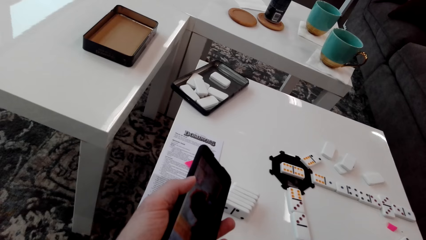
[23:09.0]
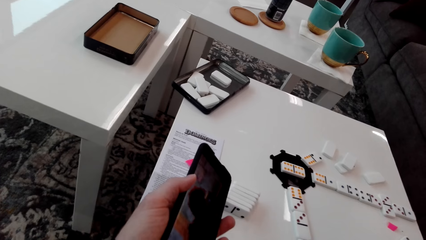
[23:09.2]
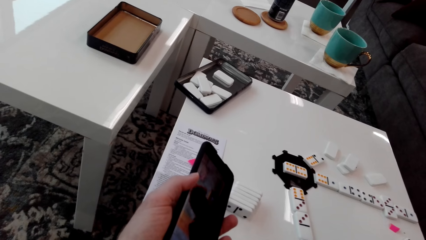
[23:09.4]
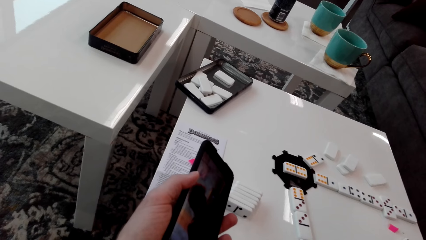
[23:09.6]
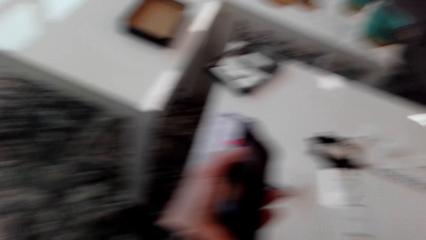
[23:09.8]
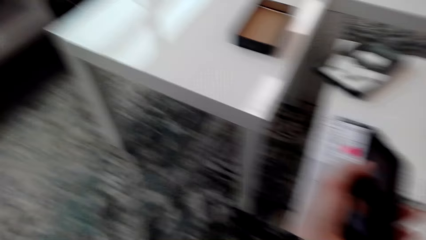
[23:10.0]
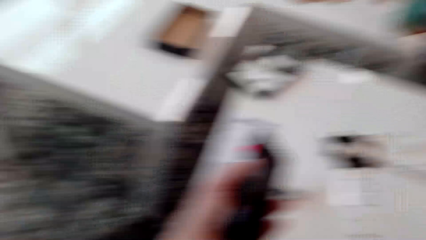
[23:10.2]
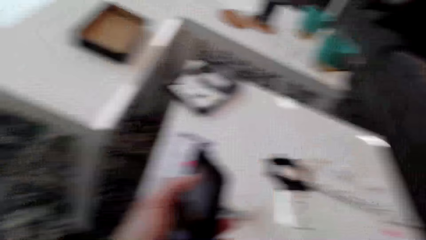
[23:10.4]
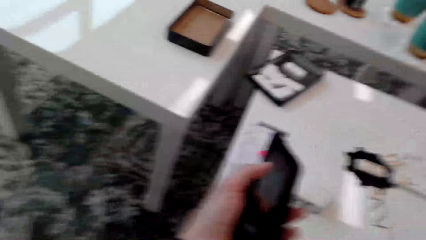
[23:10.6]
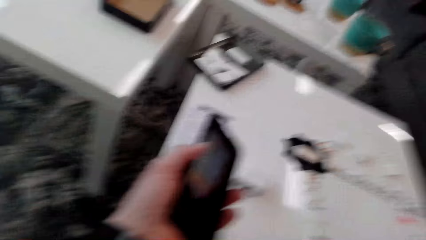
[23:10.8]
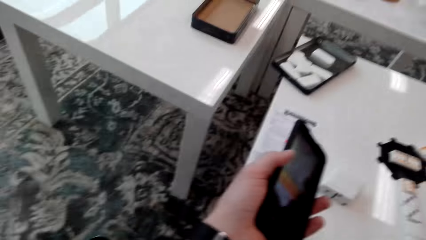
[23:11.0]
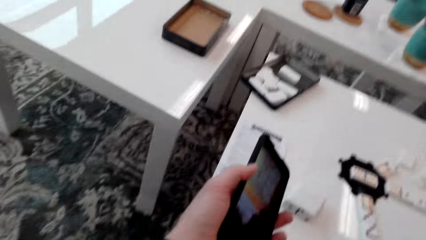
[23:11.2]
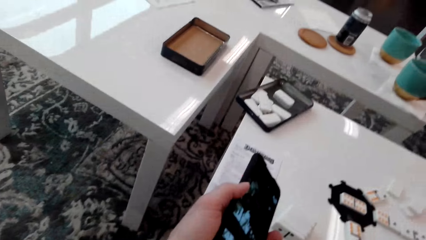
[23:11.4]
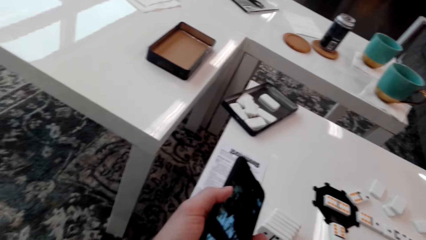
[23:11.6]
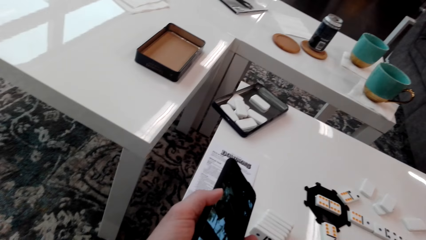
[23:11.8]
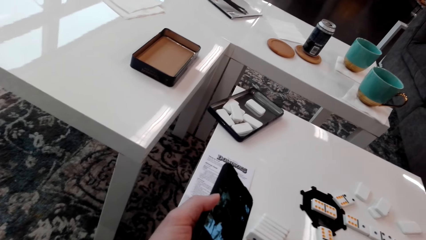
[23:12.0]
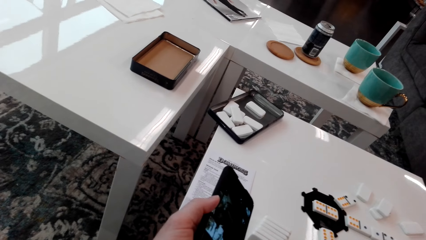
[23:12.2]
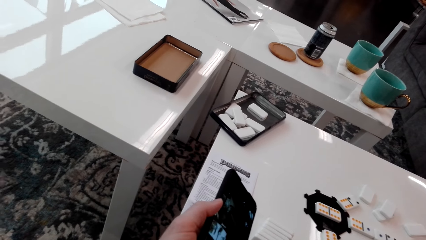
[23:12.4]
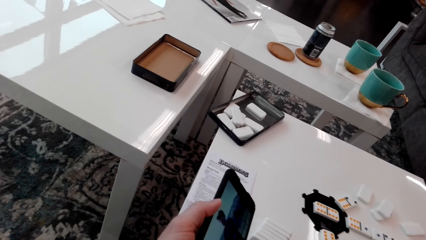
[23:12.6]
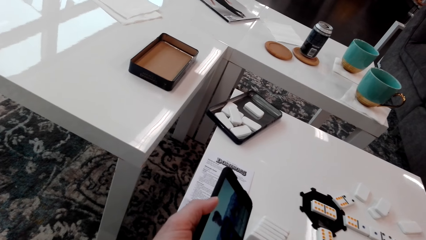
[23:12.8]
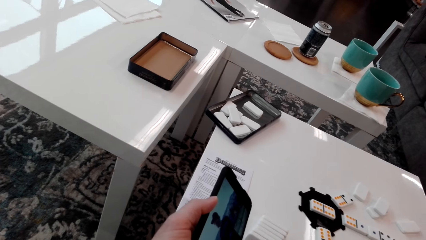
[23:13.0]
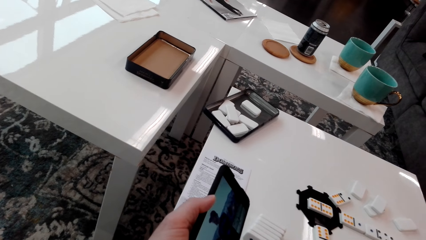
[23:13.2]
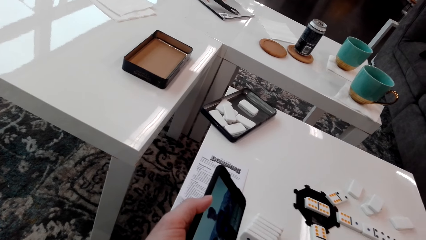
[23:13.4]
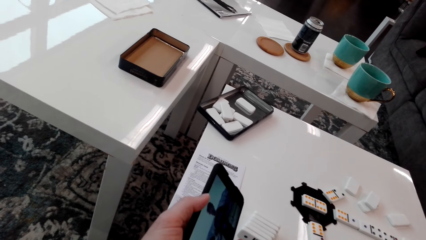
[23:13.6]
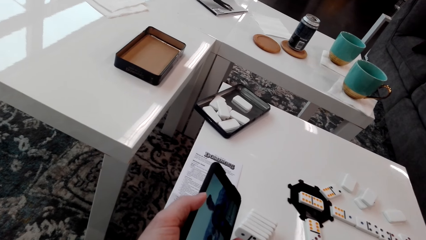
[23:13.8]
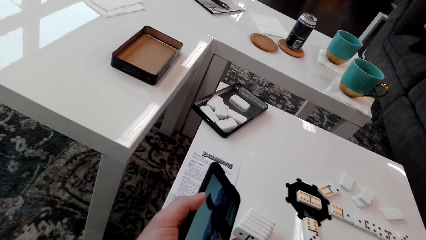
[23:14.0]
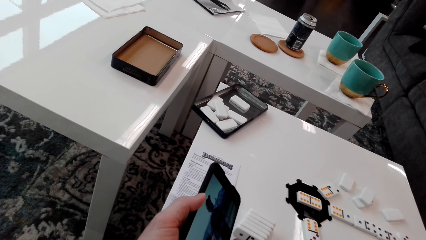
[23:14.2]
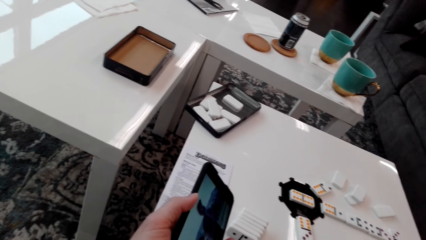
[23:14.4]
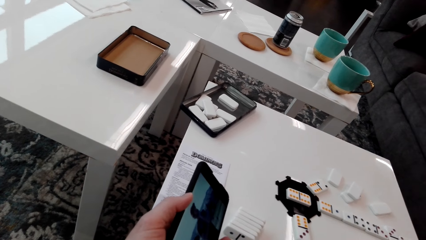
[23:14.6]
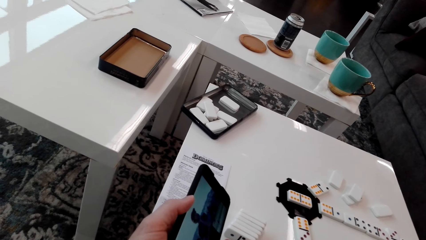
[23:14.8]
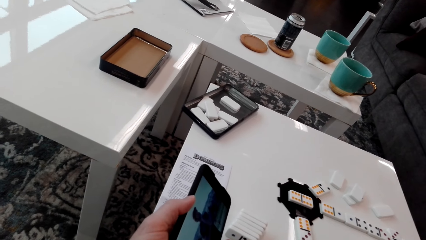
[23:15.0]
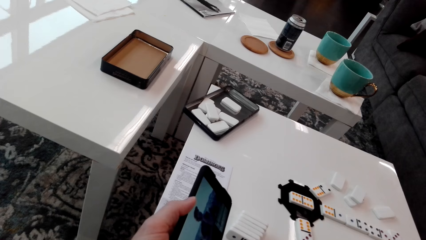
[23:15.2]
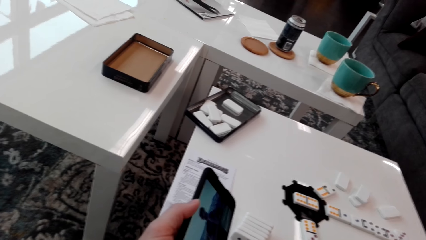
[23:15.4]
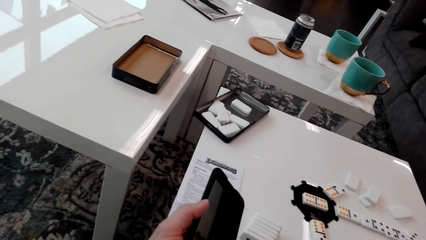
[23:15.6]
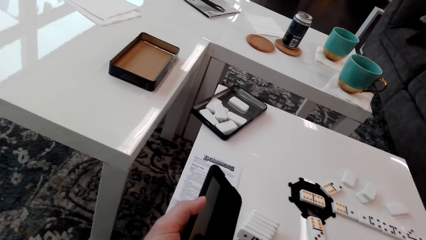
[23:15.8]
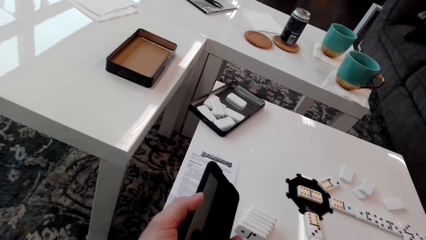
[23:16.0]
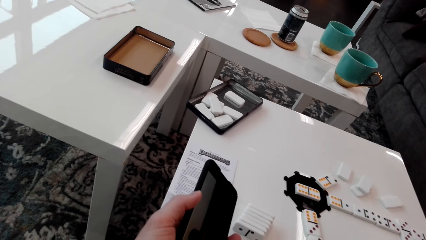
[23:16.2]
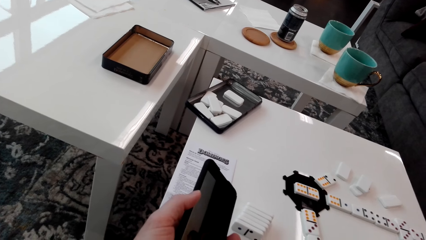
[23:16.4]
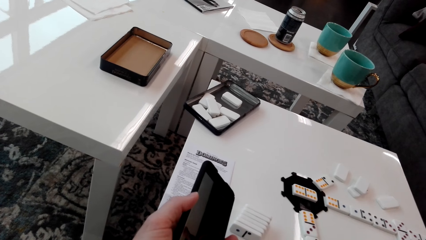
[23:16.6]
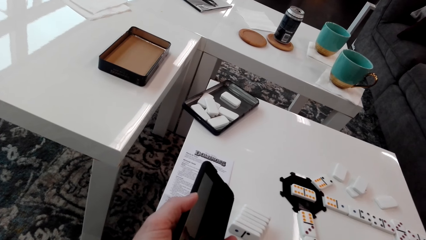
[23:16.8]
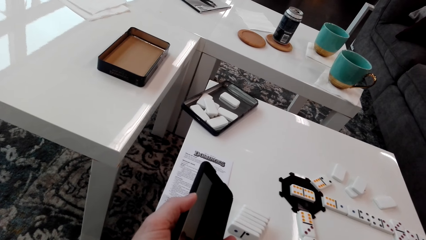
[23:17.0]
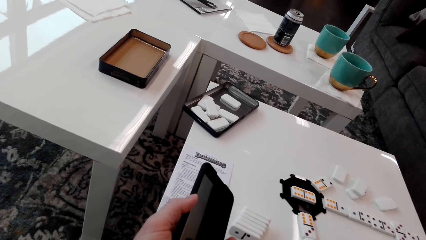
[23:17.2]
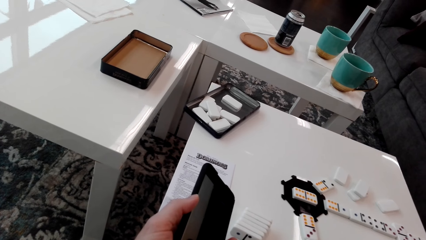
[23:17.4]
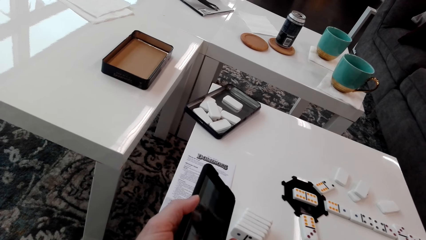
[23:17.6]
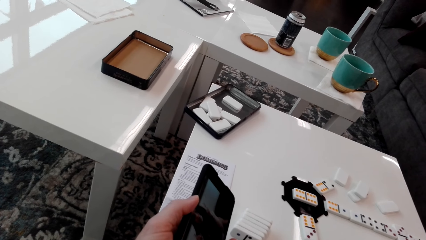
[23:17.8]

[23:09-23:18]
The camera wearer looks around. They converse with a man. They look at the phone.

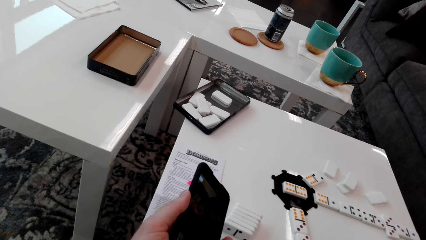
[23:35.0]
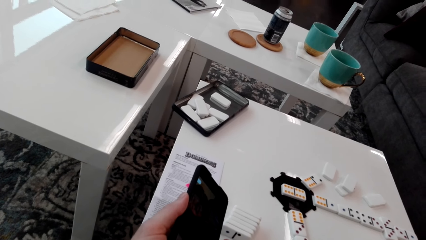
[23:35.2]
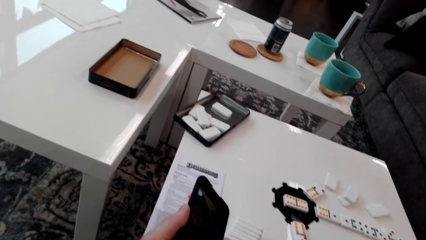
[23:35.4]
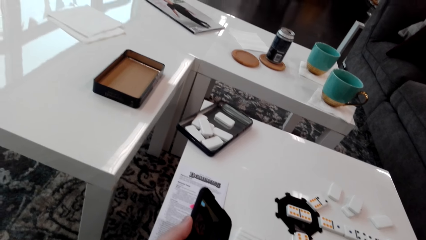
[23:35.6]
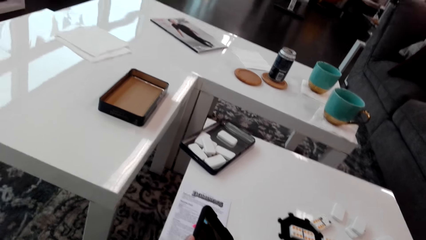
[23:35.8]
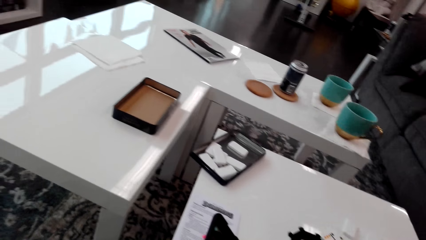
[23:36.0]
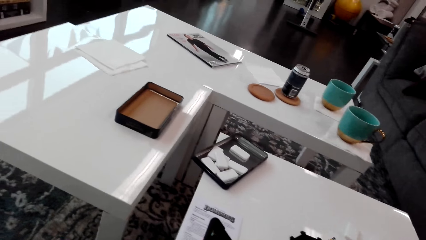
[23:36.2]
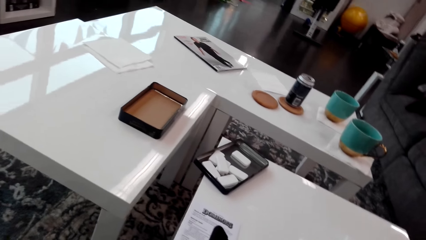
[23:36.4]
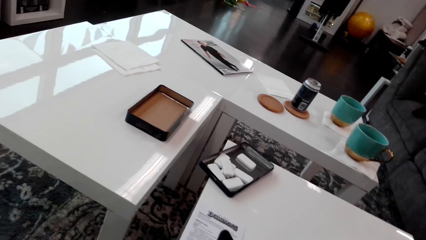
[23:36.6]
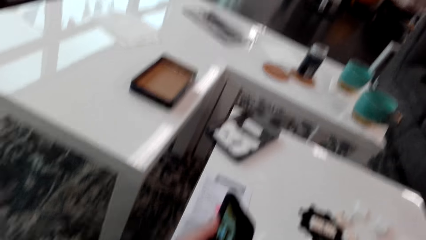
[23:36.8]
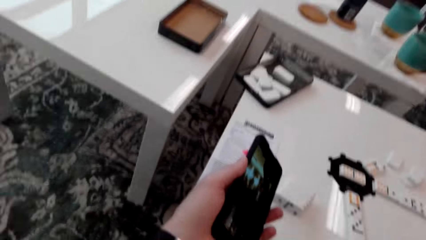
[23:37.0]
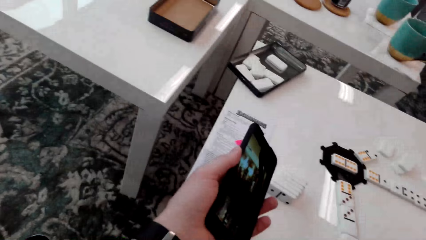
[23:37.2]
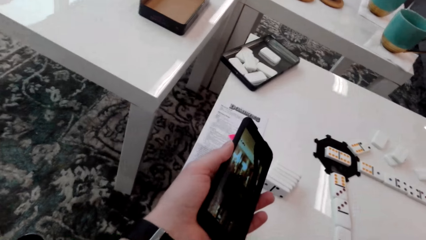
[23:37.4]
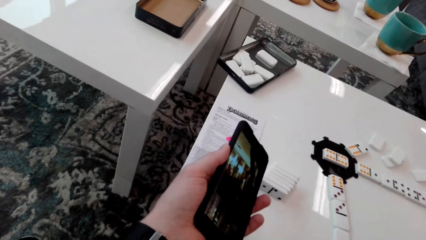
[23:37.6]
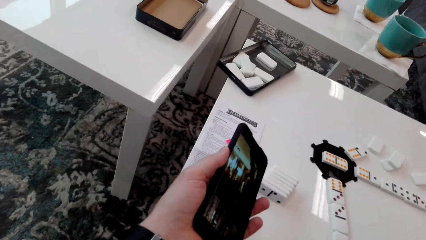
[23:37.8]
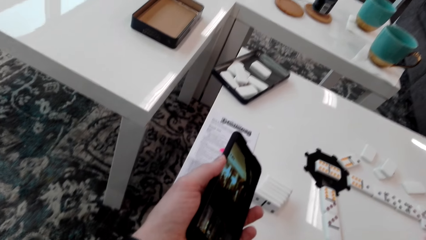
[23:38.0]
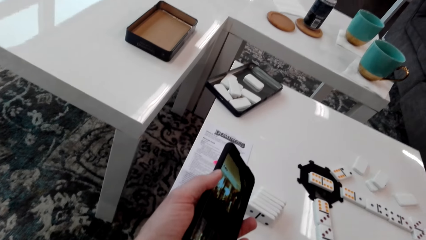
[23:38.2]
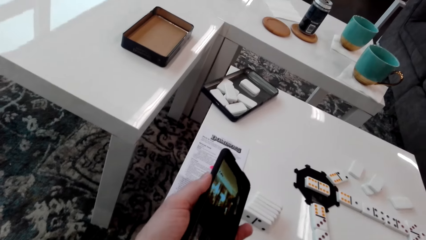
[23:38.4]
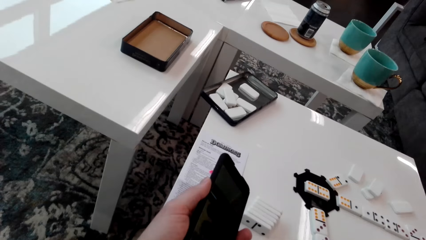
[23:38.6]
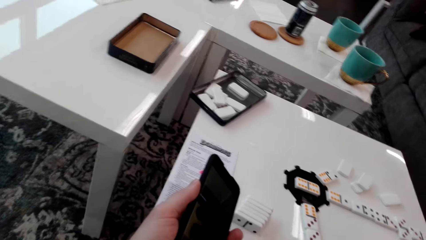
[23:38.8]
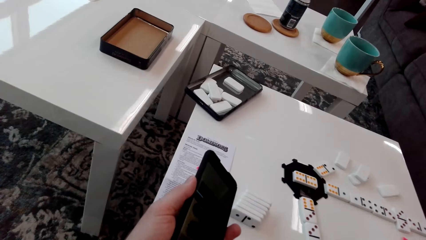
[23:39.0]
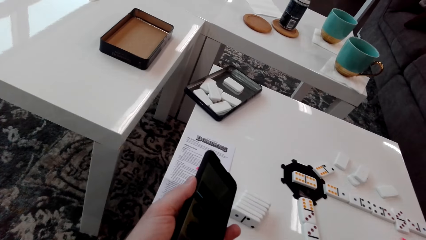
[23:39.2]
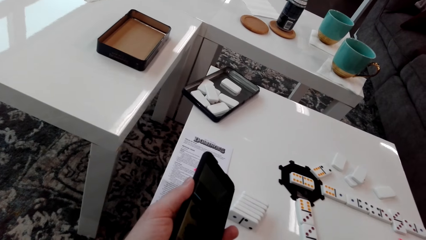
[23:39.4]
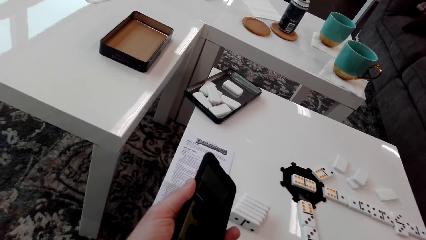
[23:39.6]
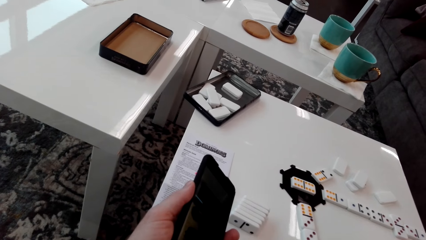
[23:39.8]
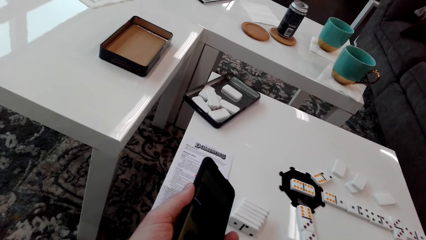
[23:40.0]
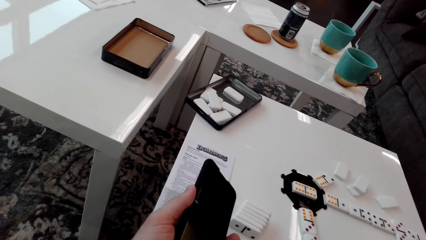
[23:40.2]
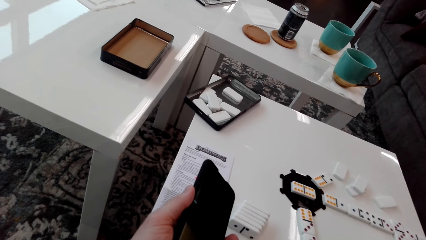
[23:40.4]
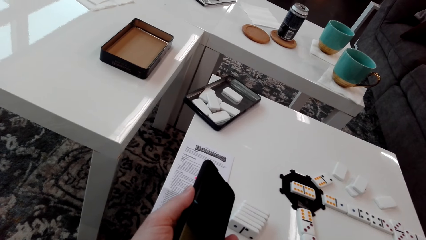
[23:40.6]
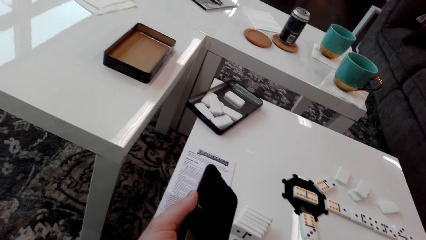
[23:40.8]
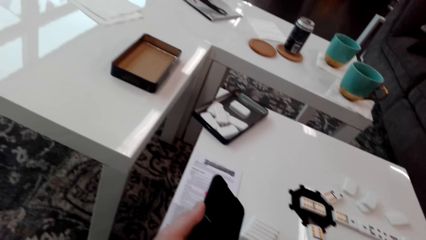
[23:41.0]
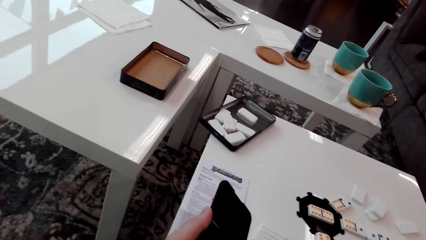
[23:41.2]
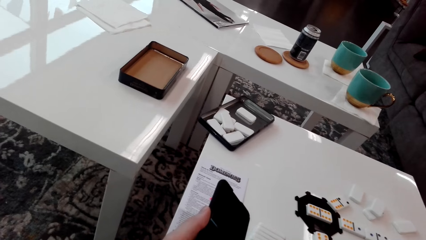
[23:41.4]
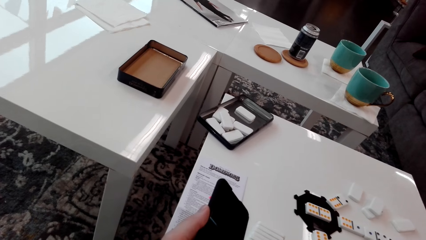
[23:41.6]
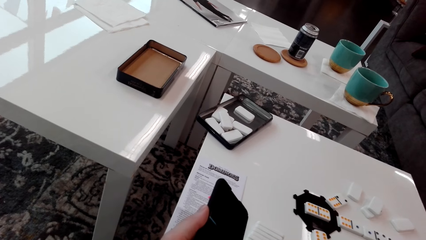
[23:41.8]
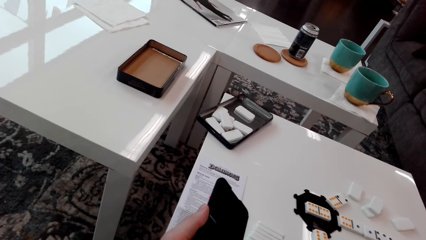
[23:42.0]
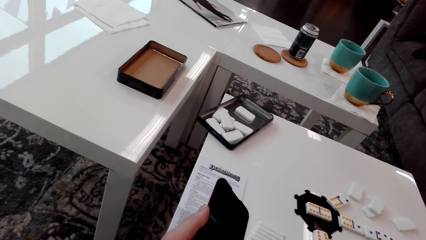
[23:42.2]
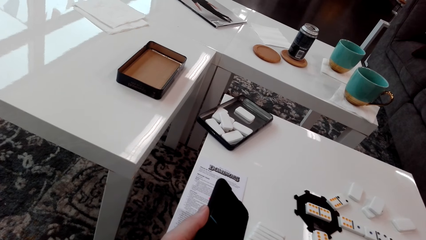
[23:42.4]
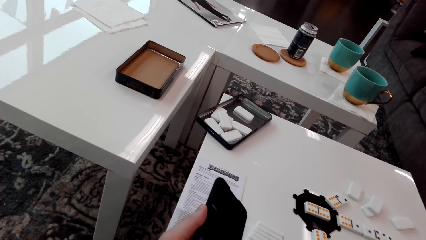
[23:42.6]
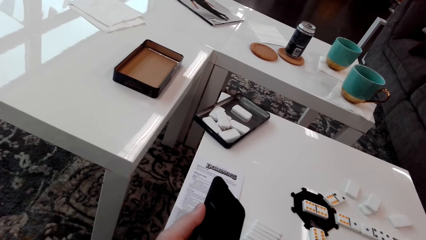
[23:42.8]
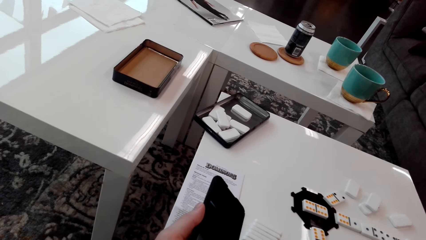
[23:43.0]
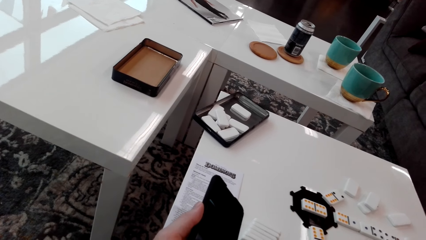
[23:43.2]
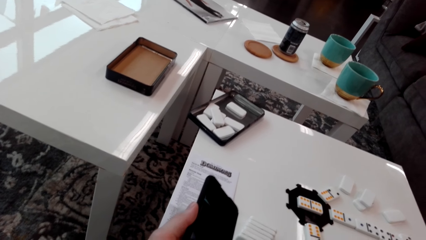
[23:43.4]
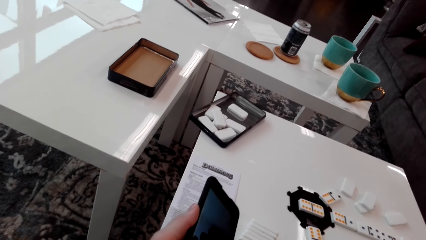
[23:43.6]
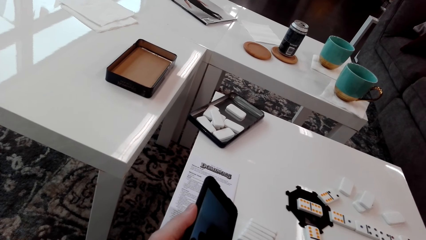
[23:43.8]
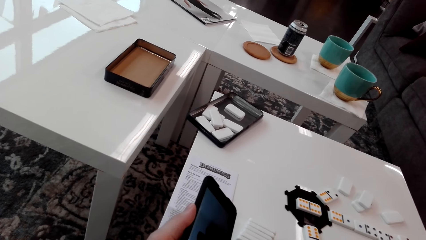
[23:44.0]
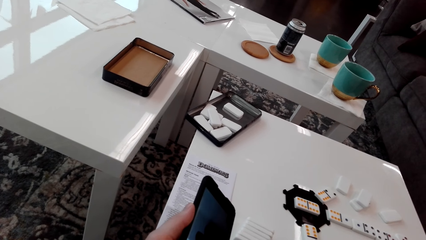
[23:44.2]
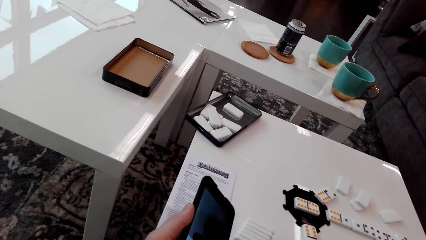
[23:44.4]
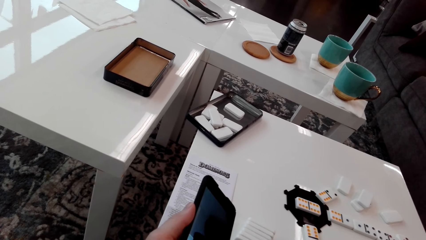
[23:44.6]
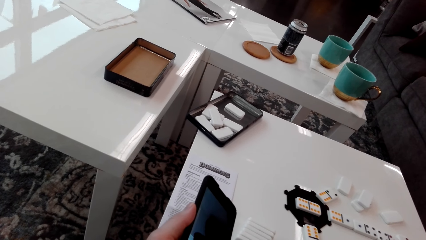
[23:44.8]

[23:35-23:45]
The camera wearer looks around. They look at the phone.
